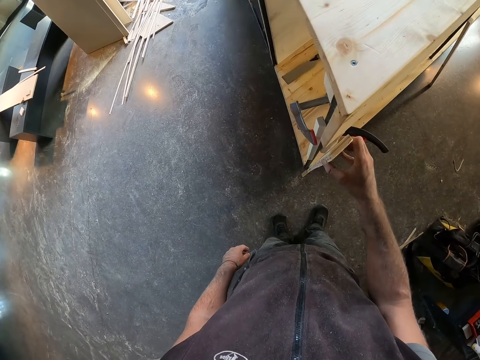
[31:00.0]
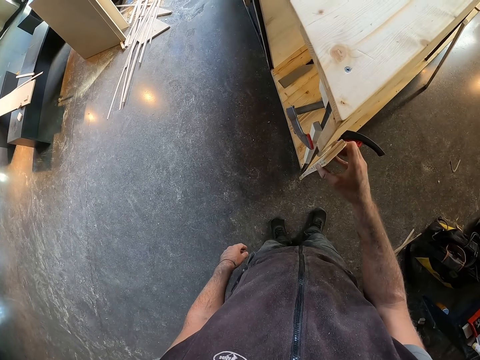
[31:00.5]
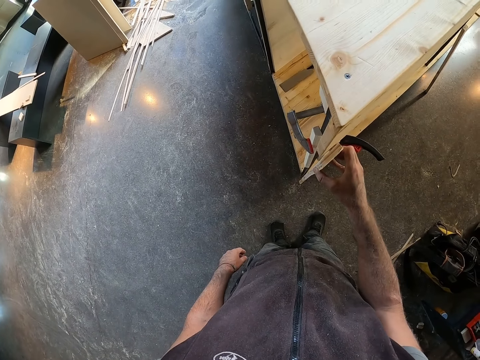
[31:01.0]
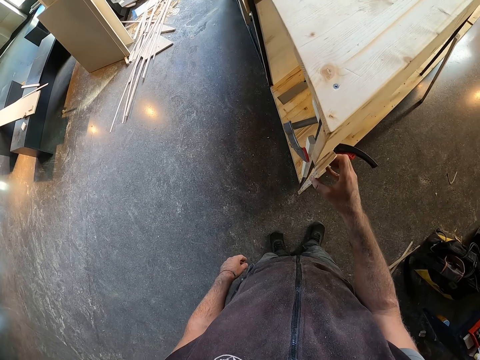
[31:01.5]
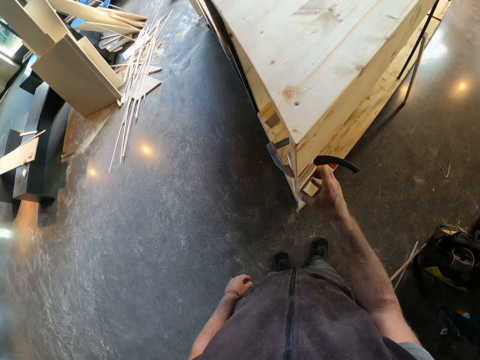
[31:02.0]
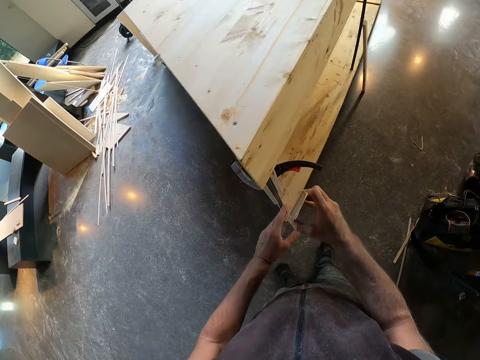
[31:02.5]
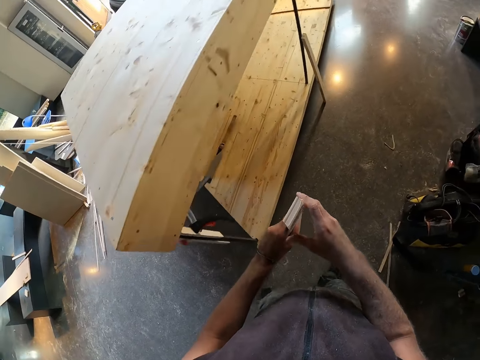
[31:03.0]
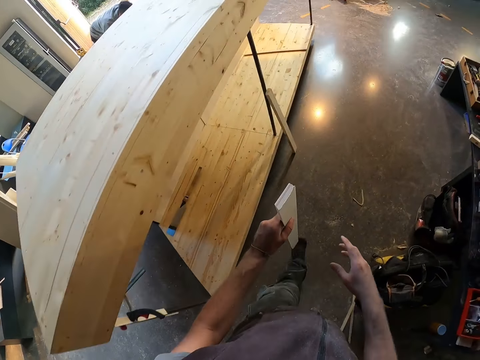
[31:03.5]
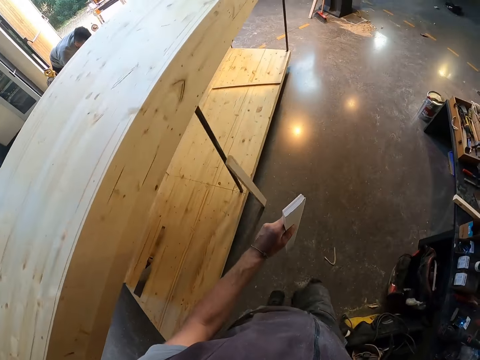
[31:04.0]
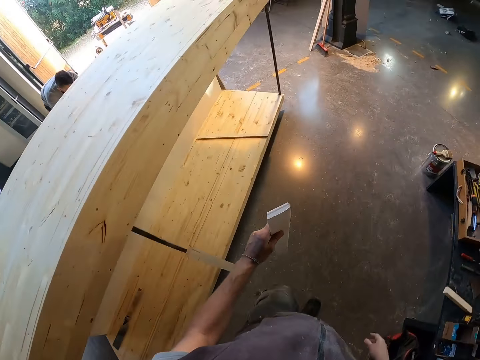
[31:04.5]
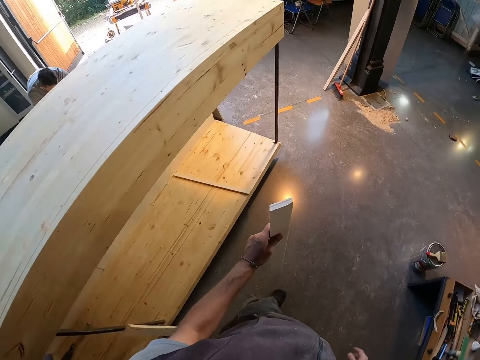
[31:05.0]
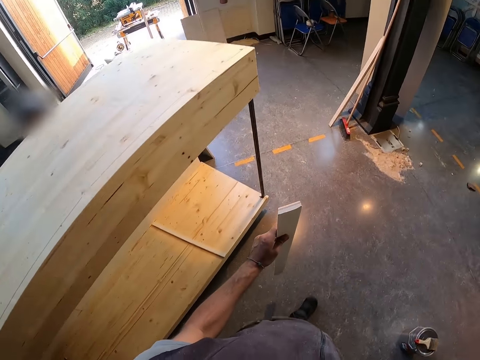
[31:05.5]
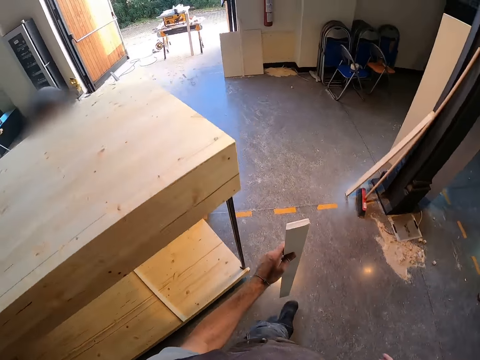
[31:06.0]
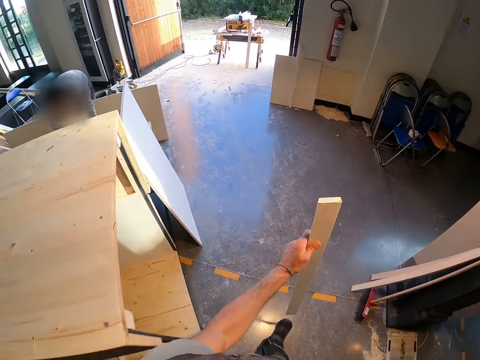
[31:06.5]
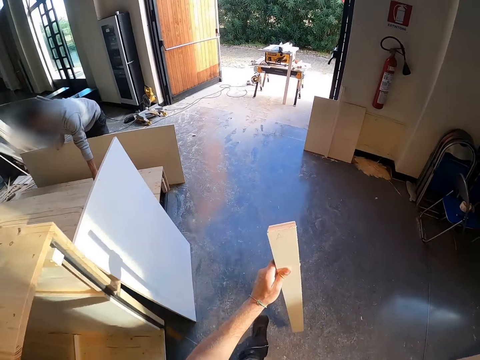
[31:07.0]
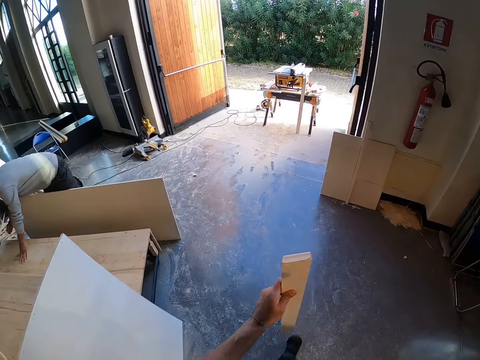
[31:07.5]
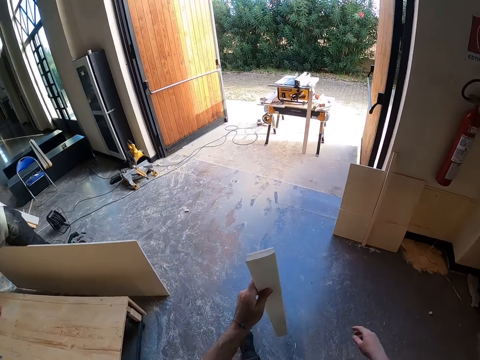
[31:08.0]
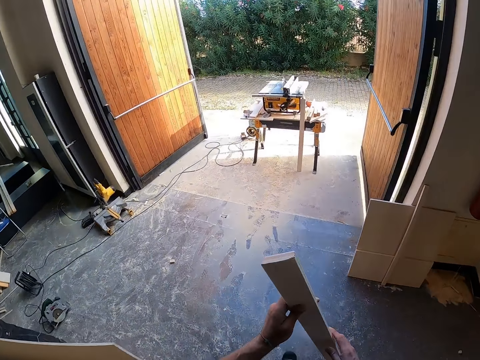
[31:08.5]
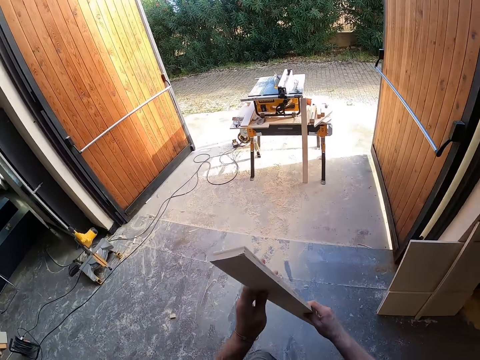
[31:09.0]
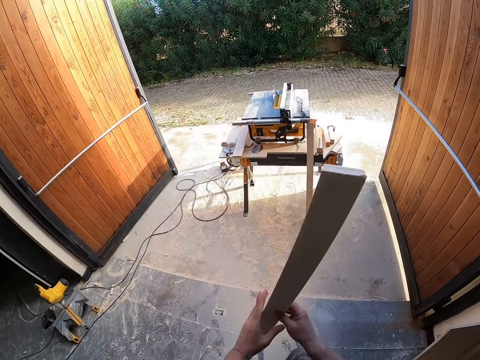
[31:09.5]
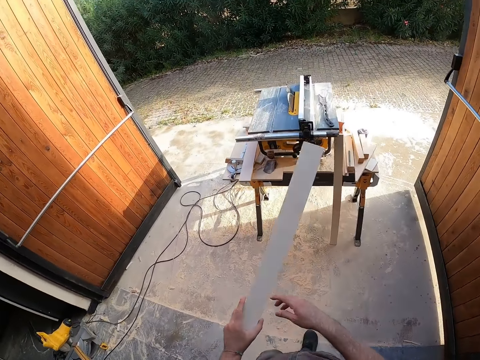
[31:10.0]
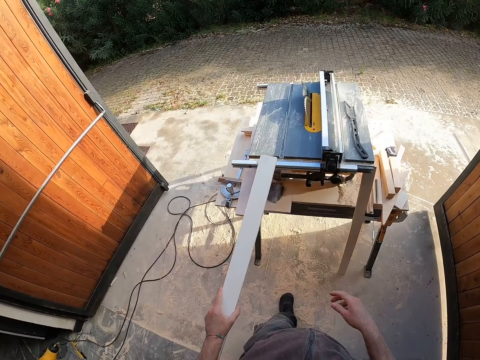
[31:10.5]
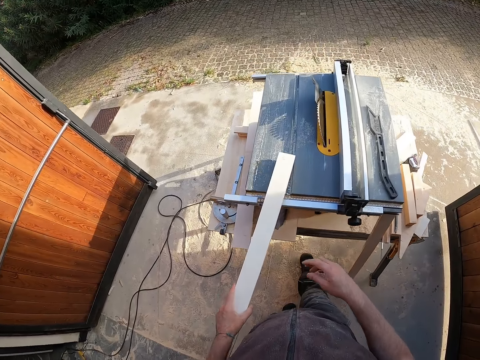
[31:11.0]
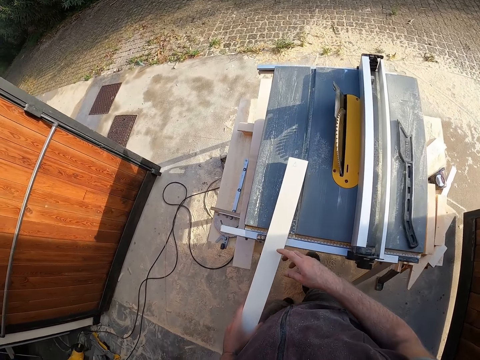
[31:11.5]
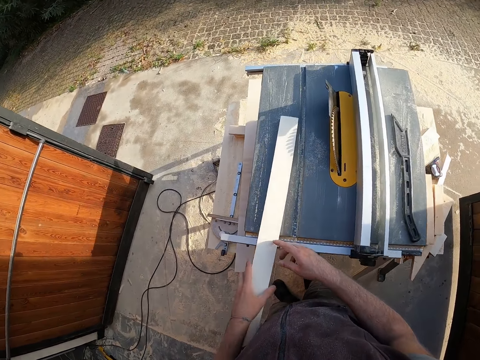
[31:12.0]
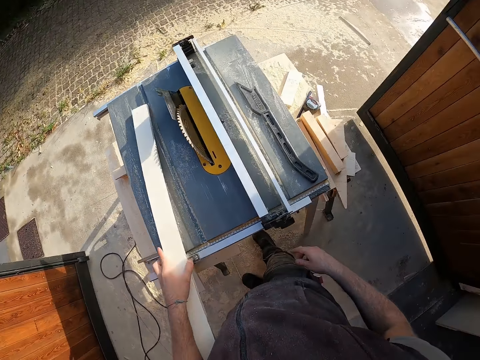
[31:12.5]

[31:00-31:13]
The camera wearer passes the plywood to his left hand. He picks up the wood plank and walks around. He holds the plywood with both hands. He puts the plywood on the work bench with his left hand.

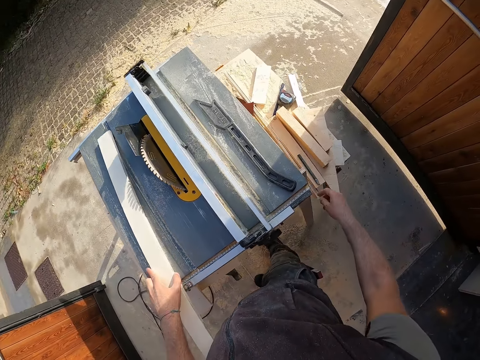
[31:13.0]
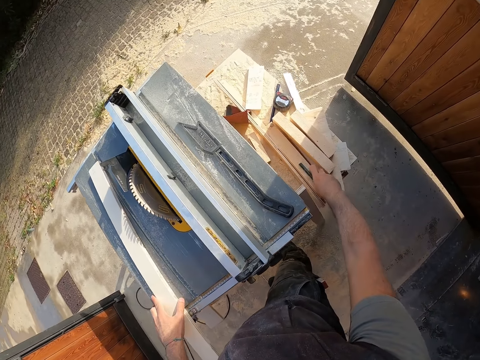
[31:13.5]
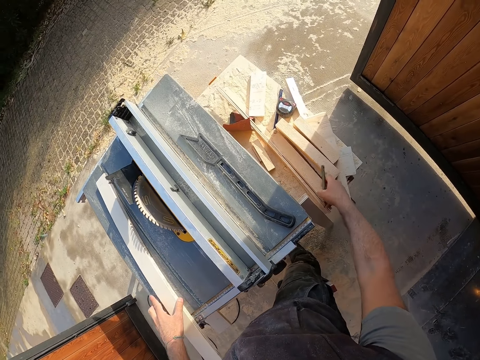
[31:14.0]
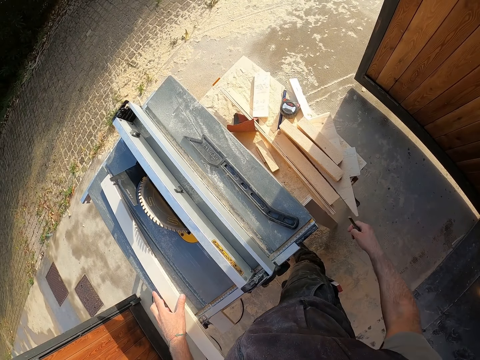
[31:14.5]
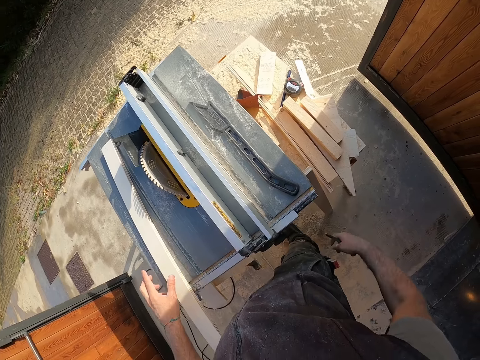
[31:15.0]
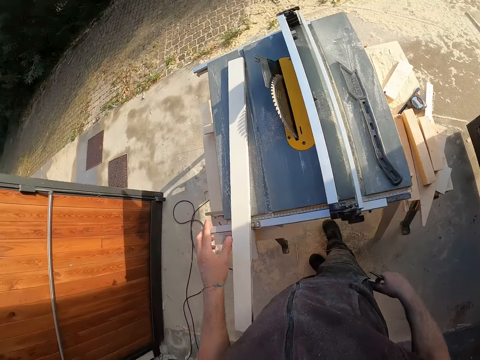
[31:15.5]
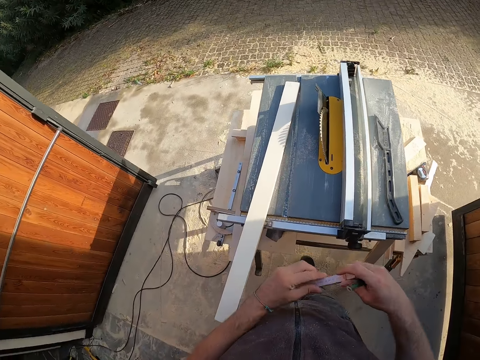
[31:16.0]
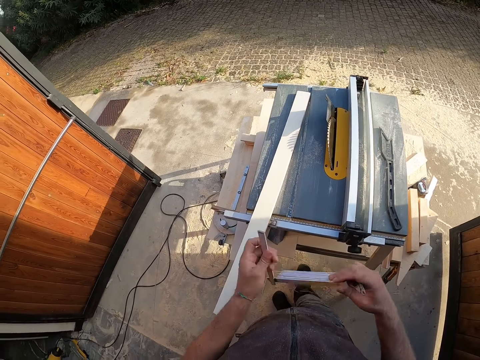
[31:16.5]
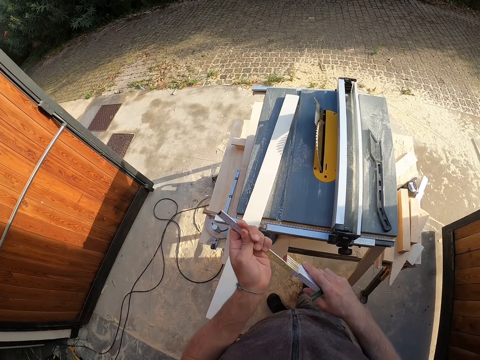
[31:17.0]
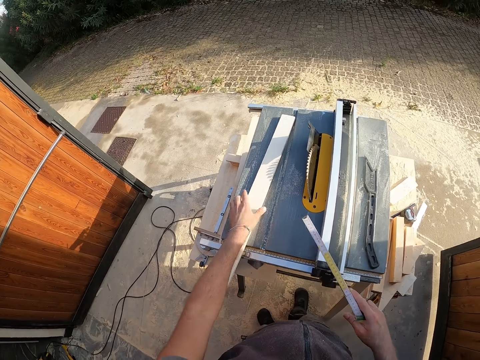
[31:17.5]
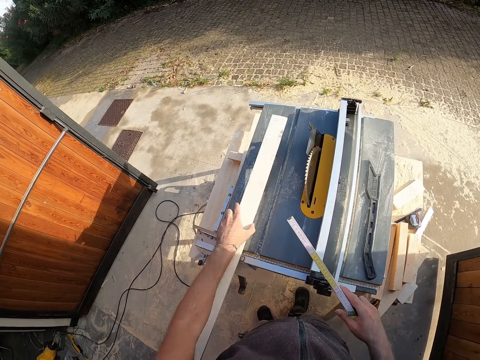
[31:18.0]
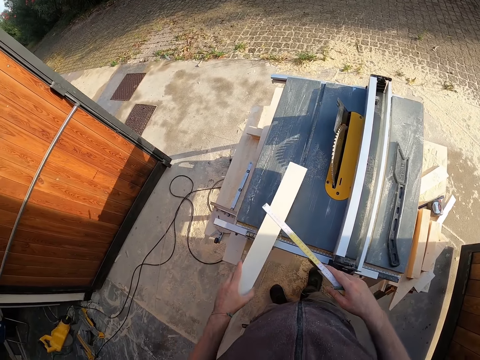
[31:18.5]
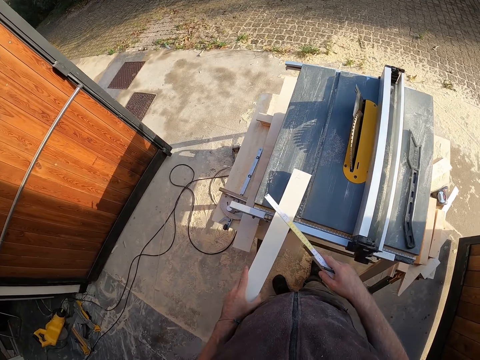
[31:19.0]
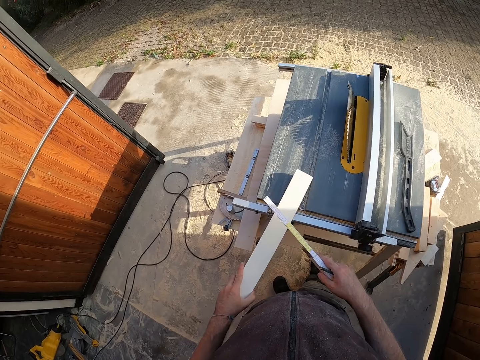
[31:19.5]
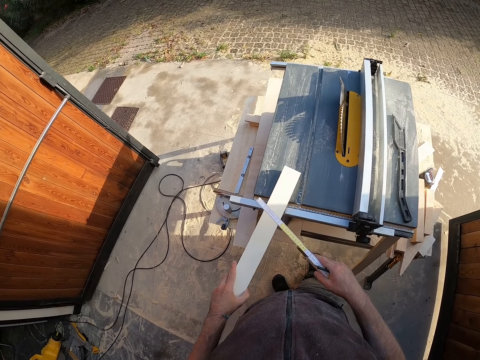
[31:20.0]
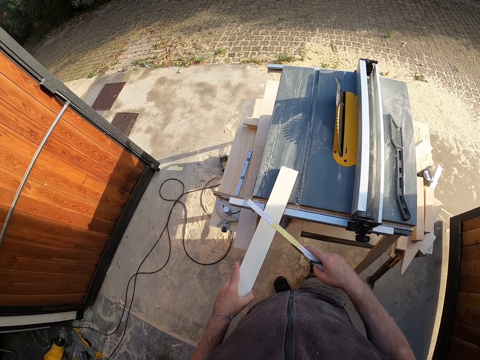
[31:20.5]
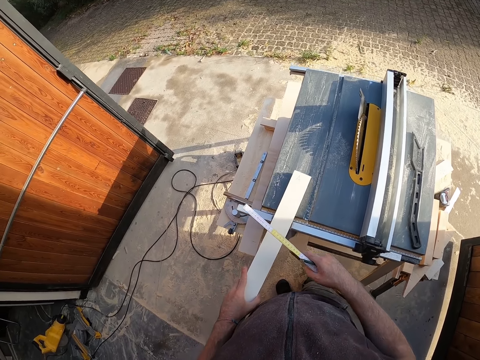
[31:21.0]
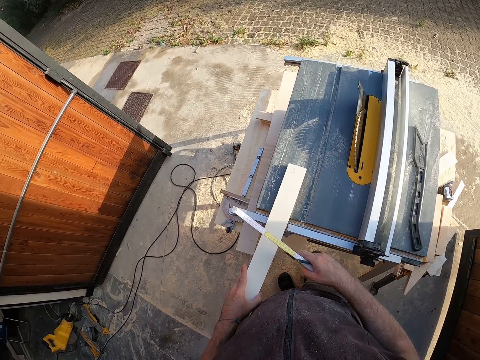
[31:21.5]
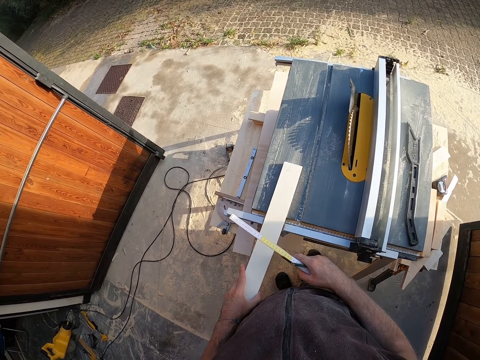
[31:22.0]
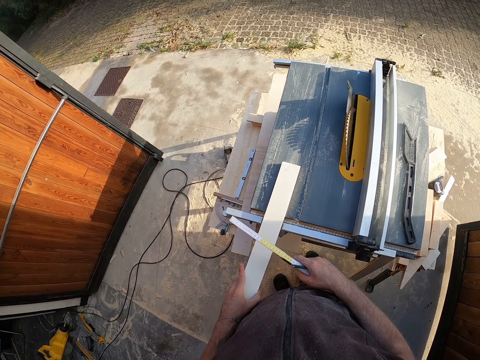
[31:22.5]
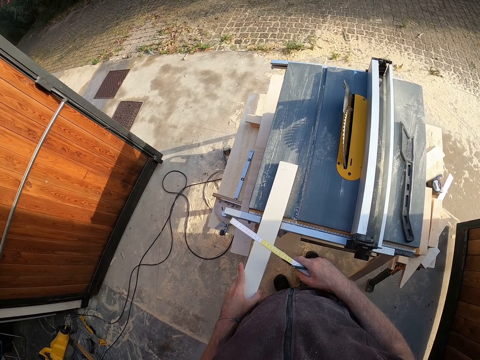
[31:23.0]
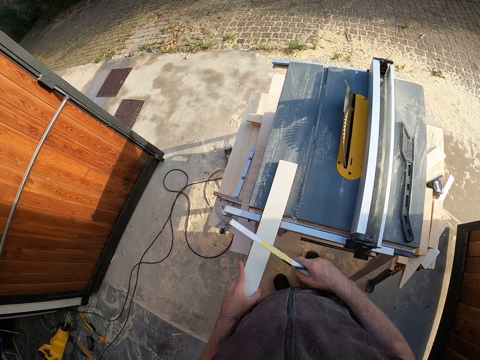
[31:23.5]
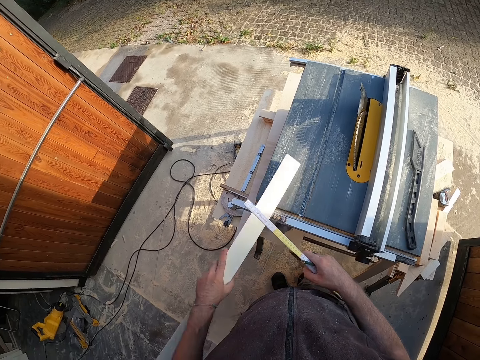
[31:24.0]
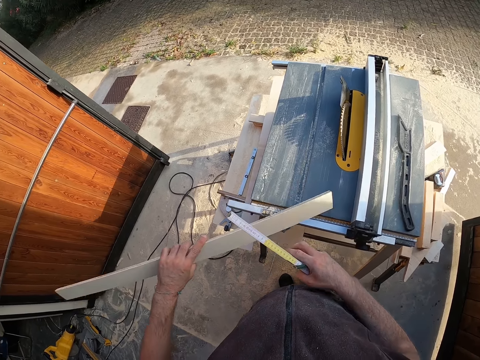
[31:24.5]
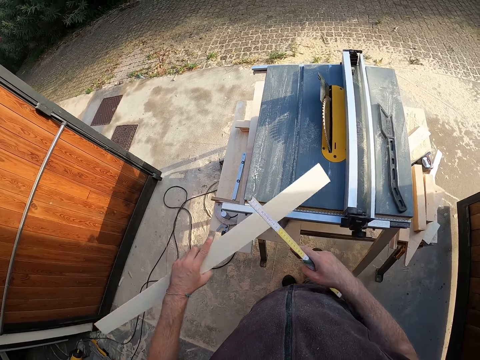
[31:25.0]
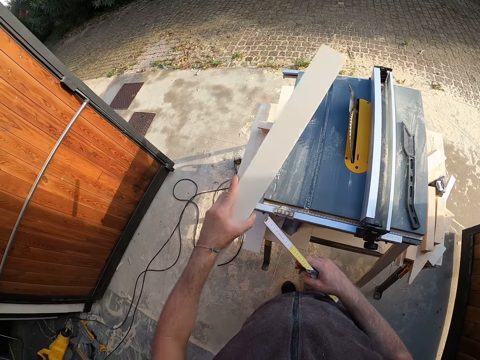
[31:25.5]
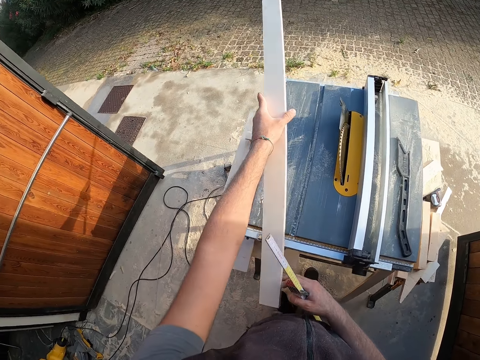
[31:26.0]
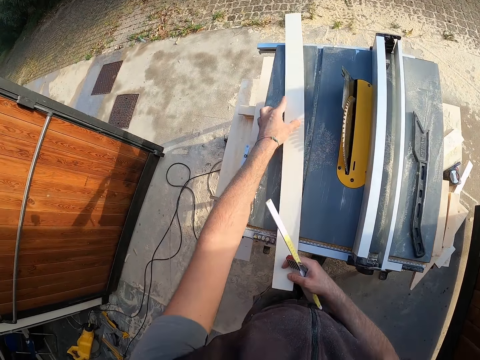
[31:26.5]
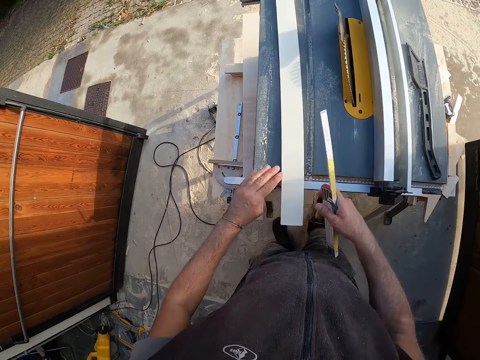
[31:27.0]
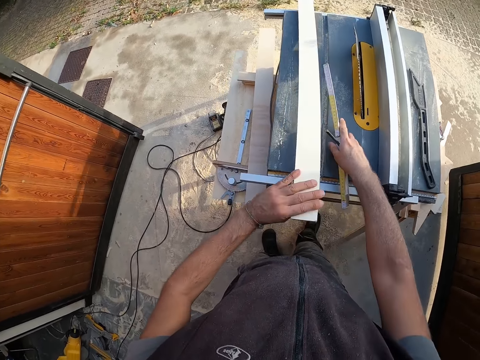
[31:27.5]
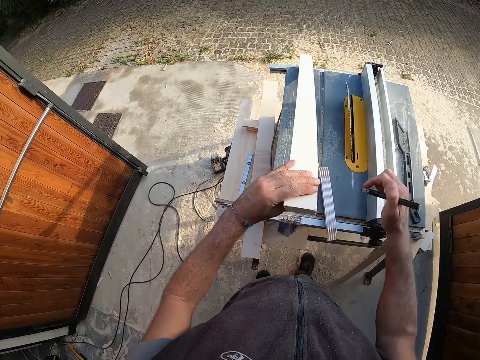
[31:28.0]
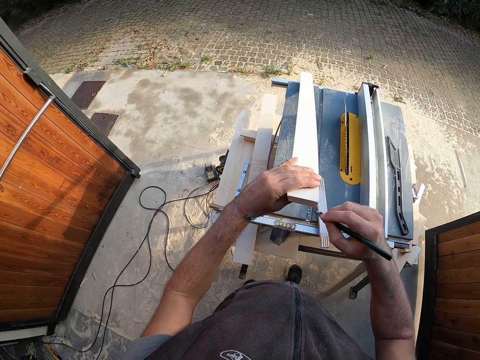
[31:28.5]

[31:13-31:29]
The camera wearer picks up the pencil from the work bench with his right hand. He removes the measuring tape from his pocket with his right hand. He opens the measuring tape with both hands. He picks up the plywood on the work bench with his left hand. He measures the wood plank. He puts the wood plank on top of the wood cutter machine. He drops the measuring tape on the work bench with his right hand.
